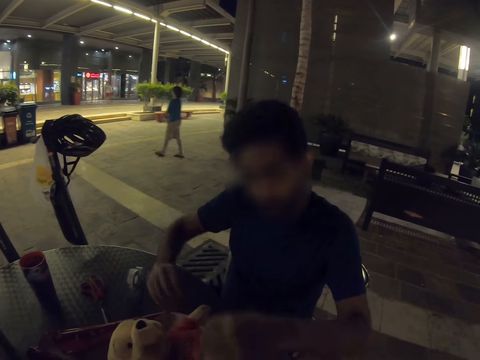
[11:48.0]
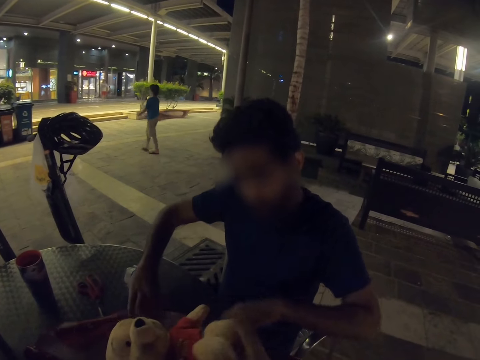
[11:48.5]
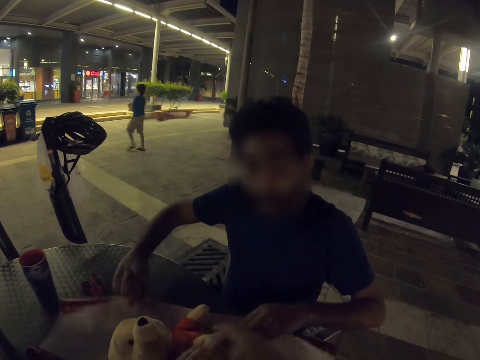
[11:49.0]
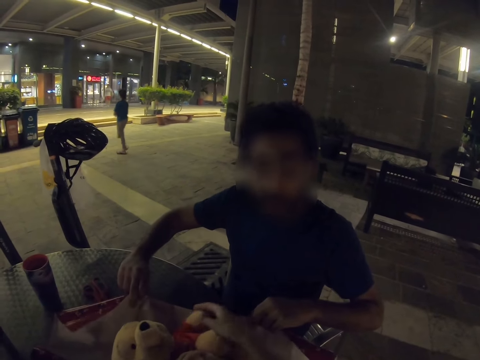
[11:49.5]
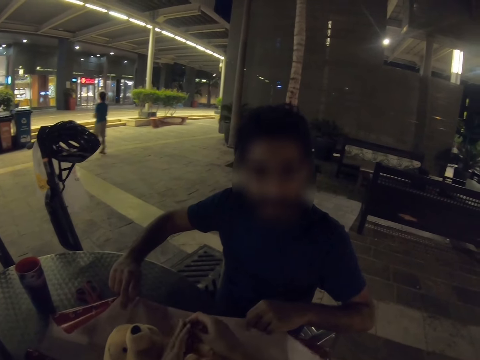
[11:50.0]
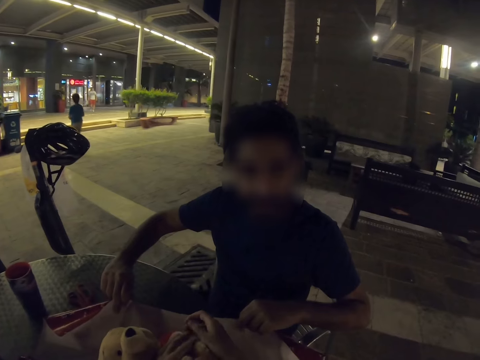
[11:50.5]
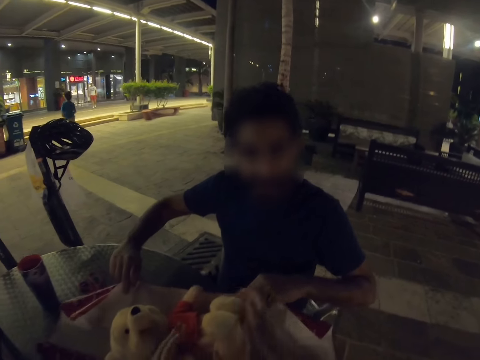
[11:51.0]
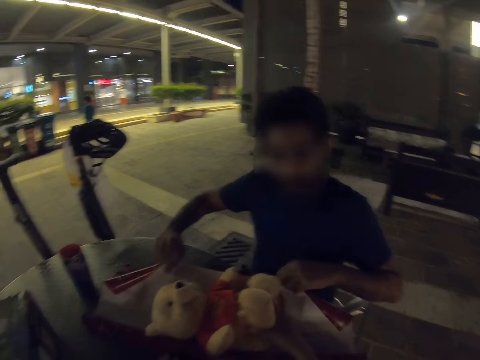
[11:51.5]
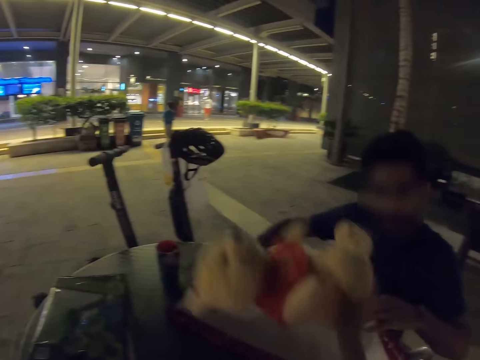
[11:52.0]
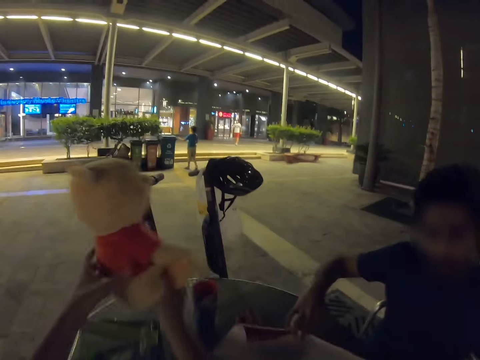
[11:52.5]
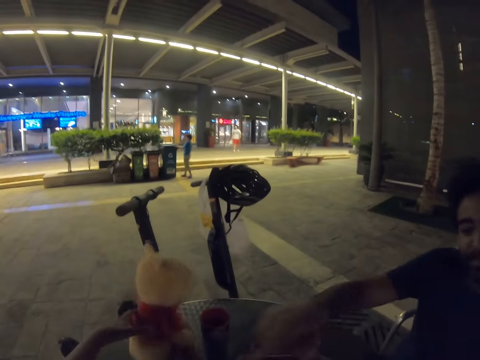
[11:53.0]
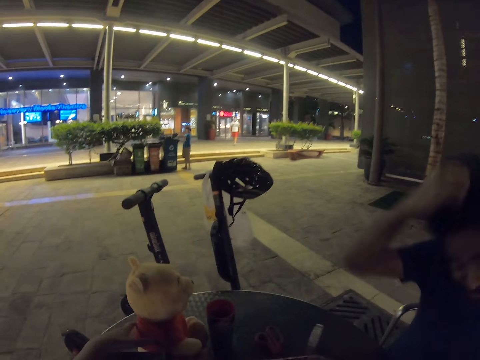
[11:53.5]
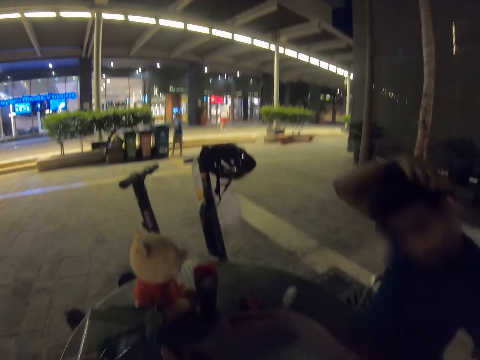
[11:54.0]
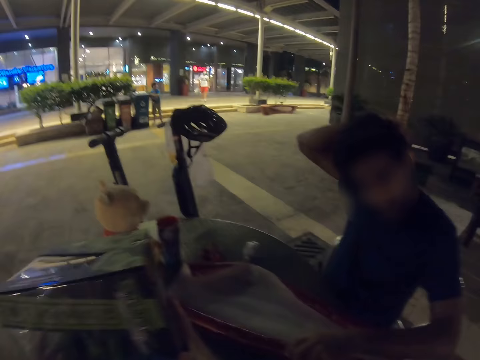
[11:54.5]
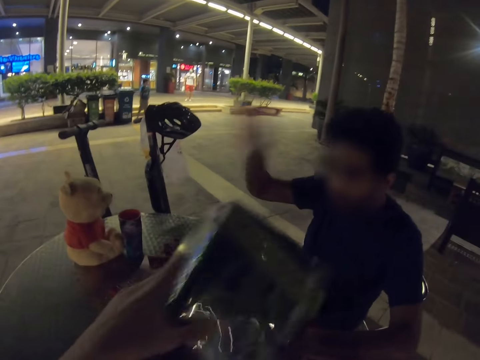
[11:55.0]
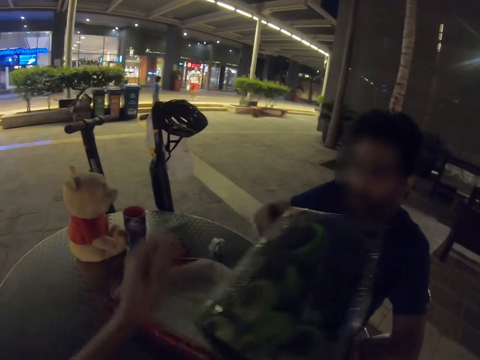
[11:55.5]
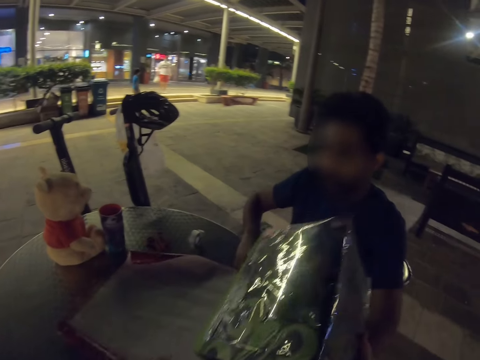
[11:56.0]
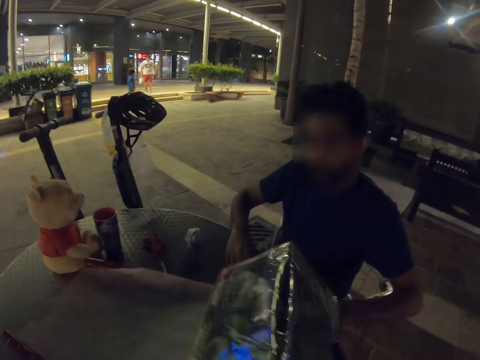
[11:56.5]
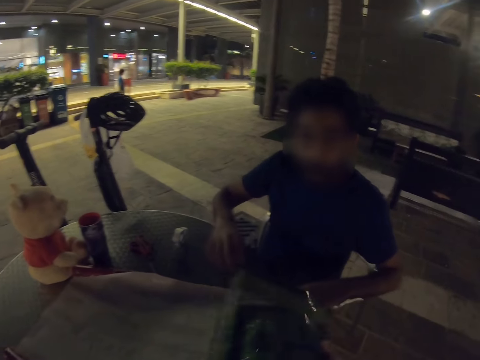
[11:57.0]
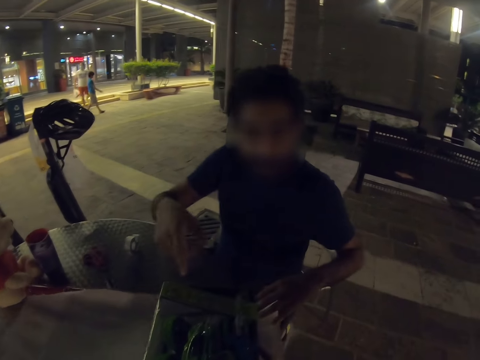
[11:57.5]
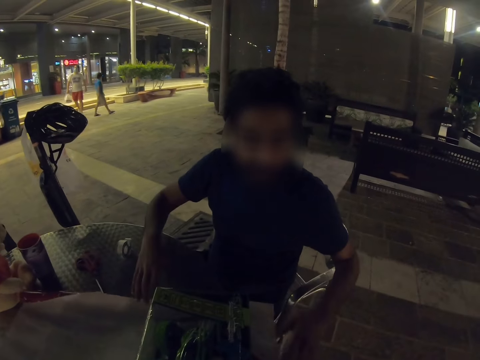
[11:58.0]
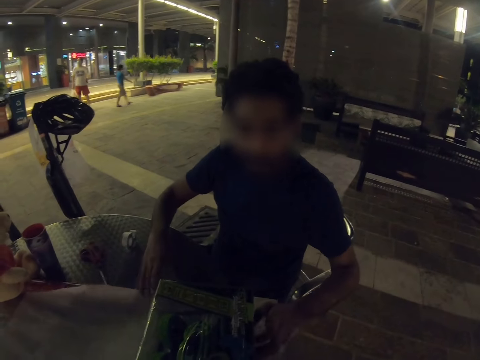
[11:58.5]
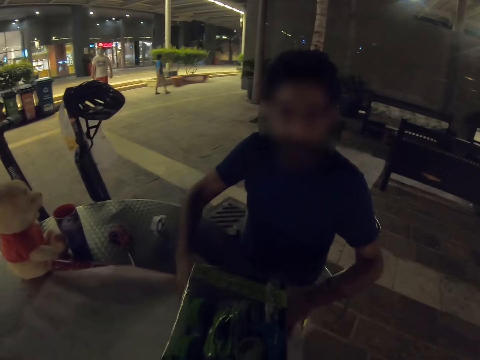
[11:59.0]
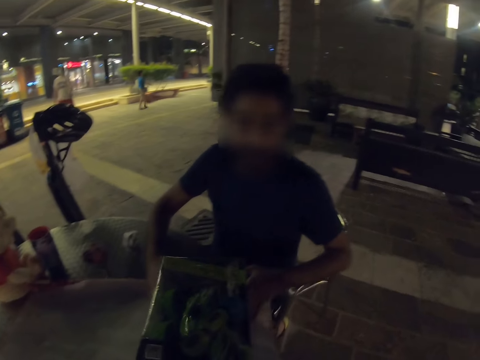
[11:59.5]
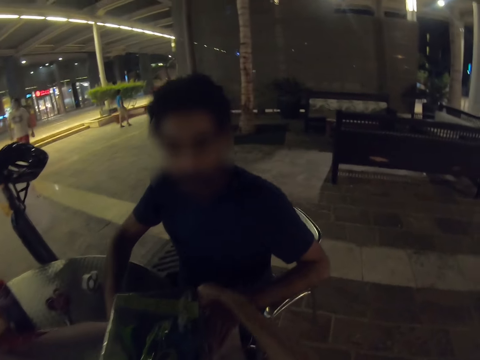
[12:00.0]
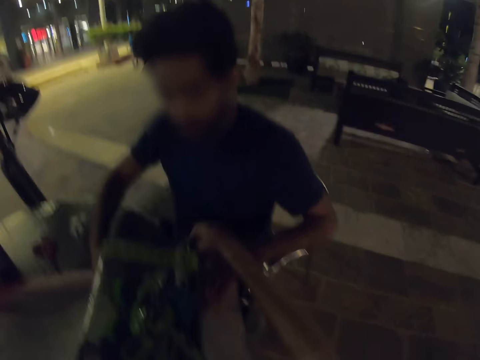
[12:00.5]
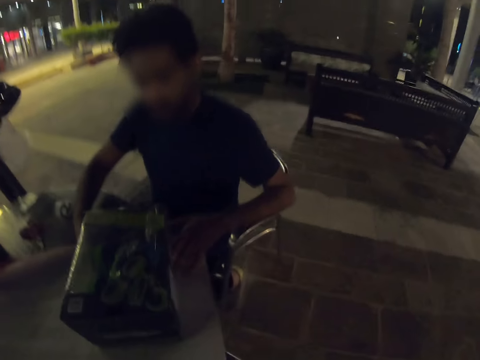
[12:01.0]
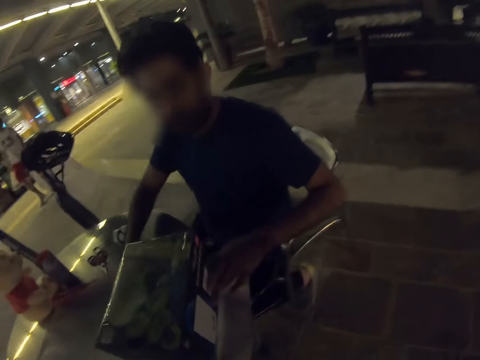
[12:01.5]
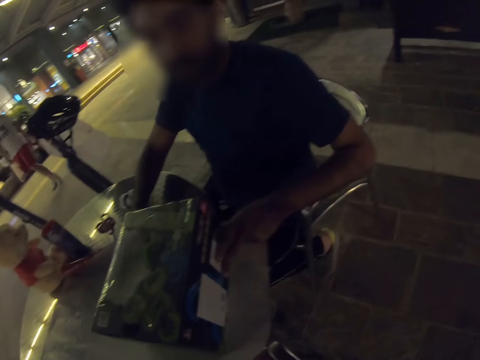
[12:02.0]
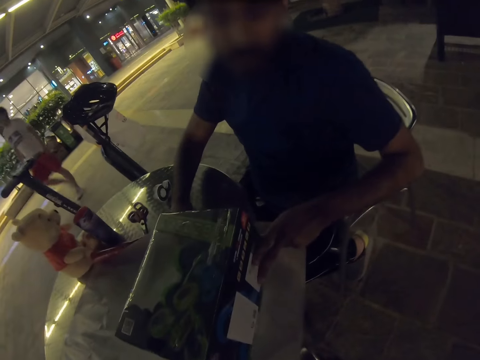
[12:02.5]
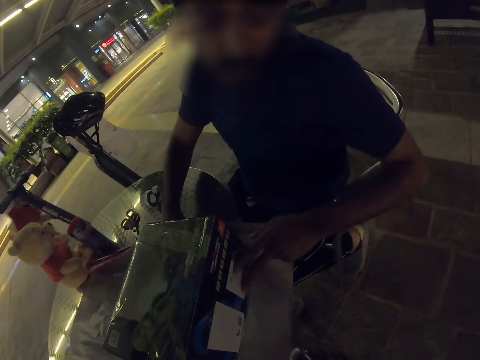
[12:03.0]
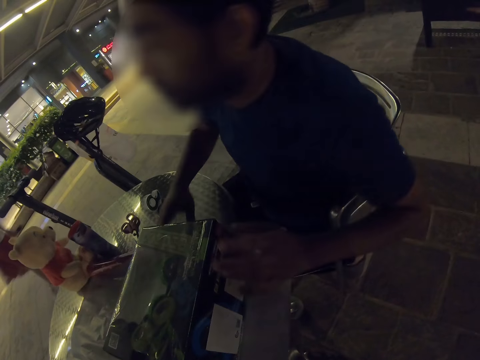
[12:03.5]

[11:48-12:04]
The camera wearer touches the doll. They fold the doll, pick up the doll, and put the doll on the table. Another man scratches his head. The camera wearer picks up a gift box and places the gift box on the gift wrapping paper. The other man pulls the gift. The camera wearer stretches their hand and wraps the gift with the other man.

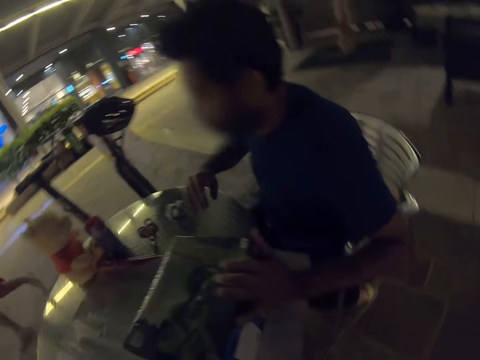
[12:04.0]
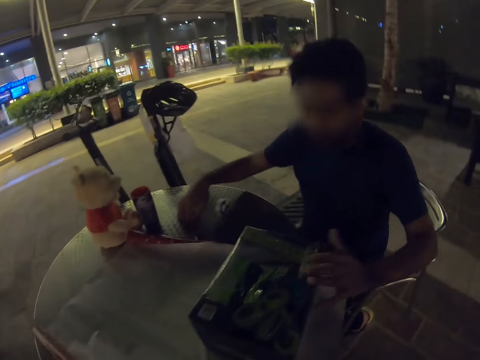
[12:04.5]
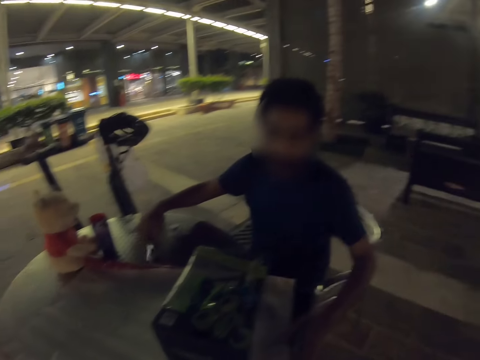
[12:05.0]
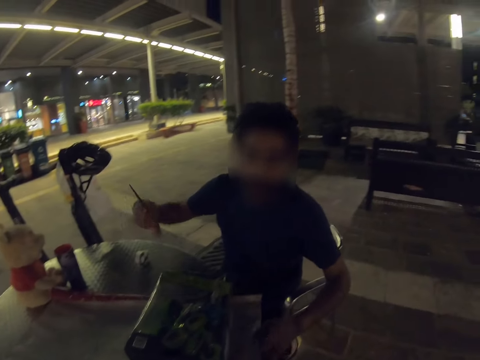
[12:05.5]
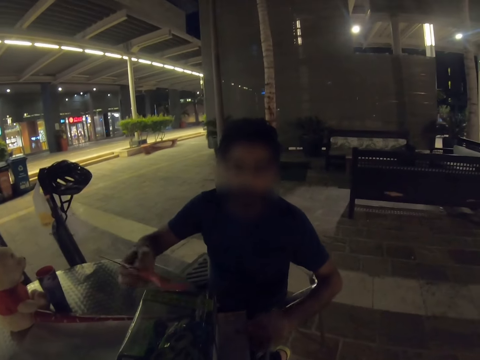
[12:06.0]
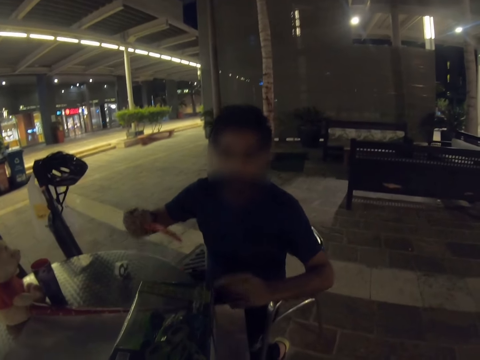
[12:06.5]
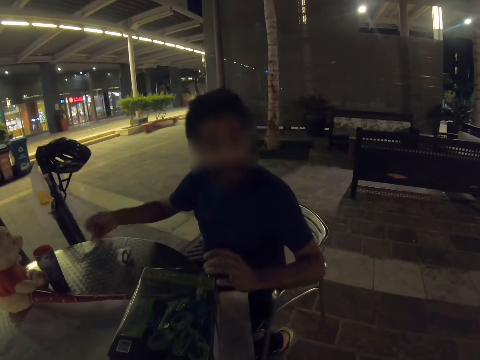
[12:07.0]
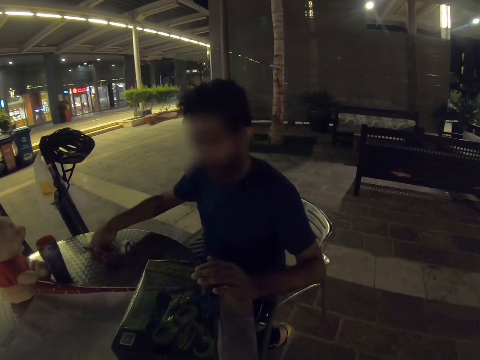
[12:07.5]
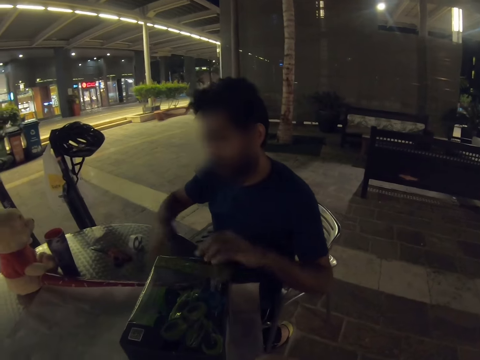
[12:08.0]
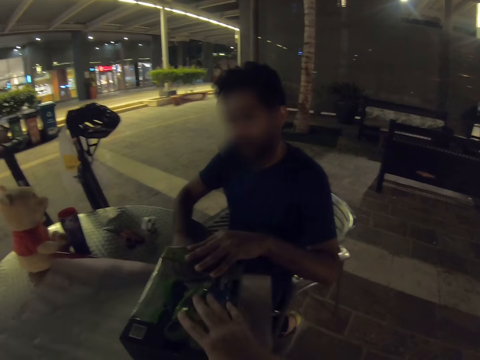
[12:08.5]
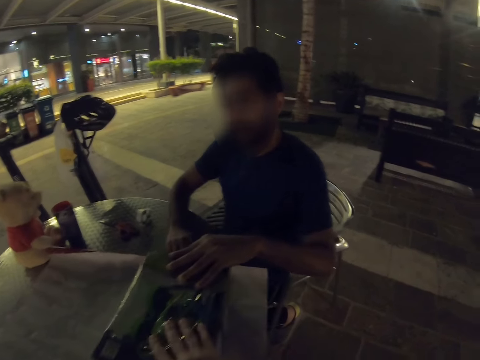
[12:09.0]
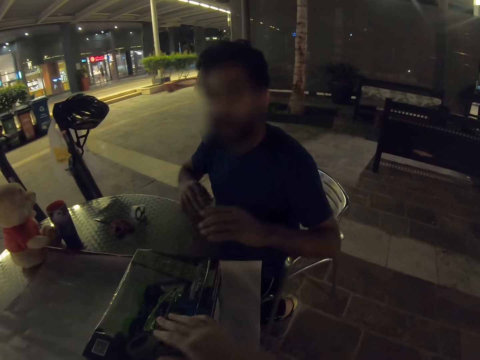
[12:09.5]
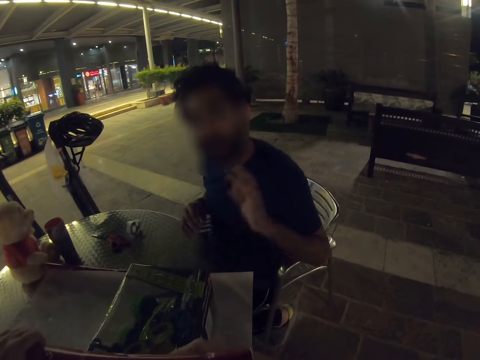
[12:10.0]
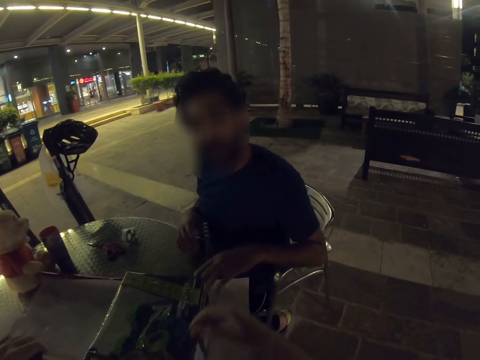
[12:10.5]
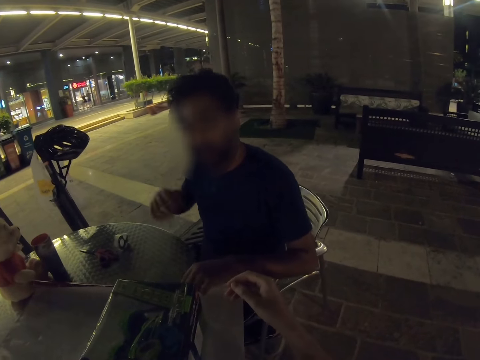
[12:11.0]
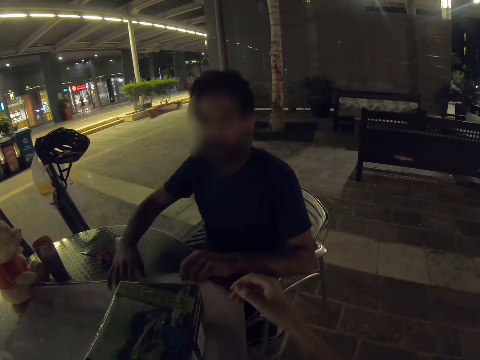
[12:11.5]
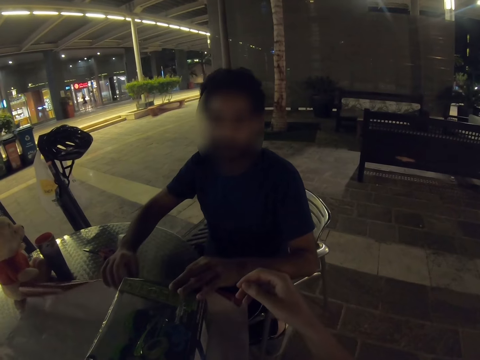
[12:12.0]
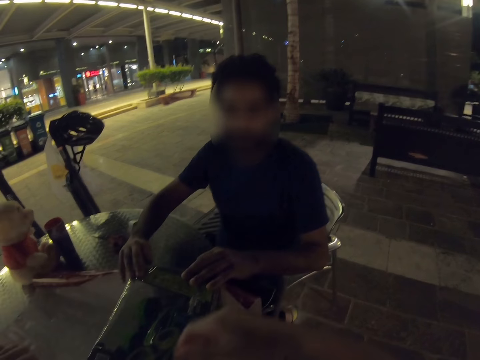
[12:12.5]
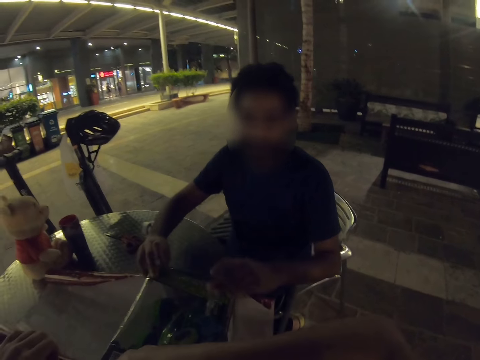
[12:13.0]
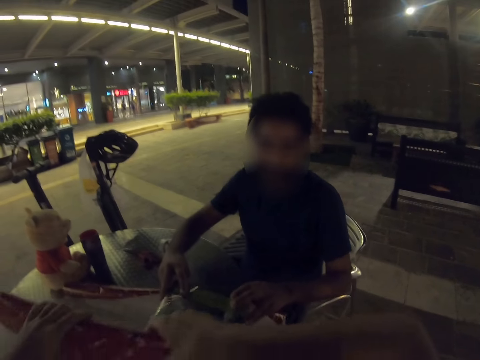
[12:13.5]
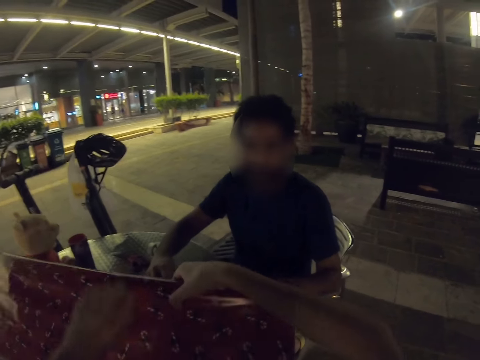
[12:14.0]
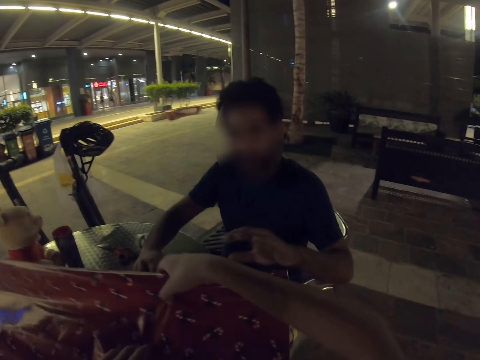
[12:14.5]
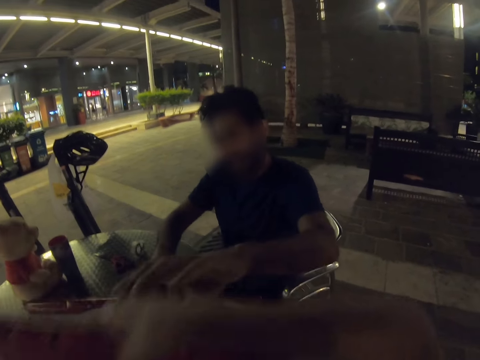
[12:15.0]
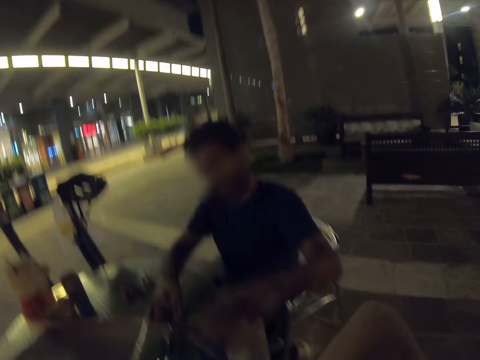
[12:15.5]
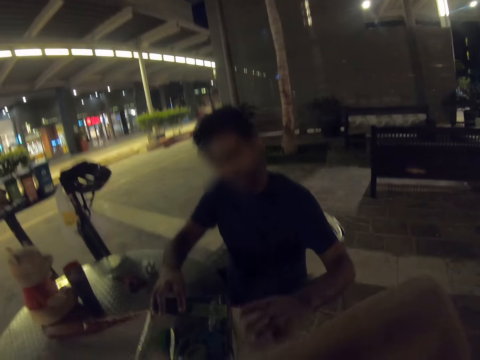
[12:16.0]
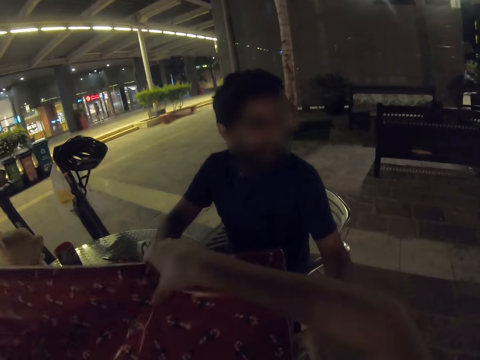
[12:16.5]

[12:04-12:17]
A man looks around. He picks up scissors and places the scissors on the table. The camera wearer wraps a gift with the man. They pull the gift package. The man swings his hand. The camera wearer stretches their hand and wraps the gift box.
